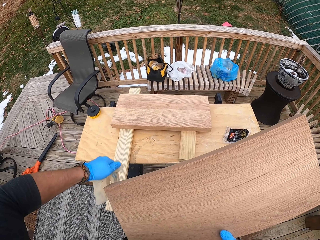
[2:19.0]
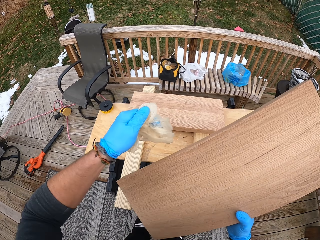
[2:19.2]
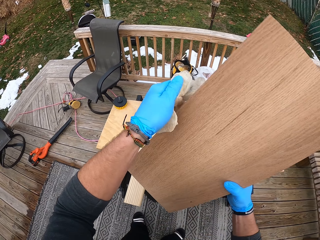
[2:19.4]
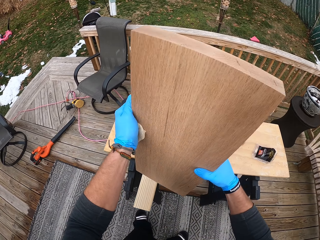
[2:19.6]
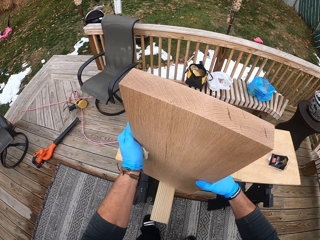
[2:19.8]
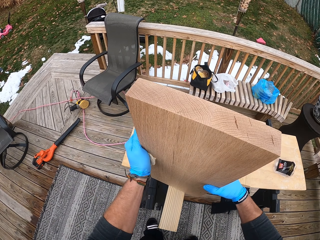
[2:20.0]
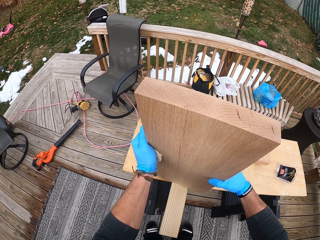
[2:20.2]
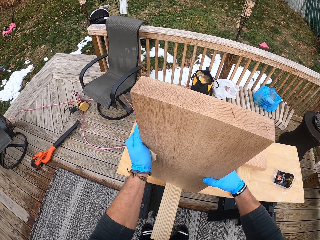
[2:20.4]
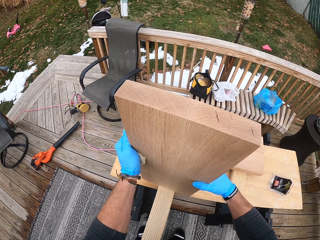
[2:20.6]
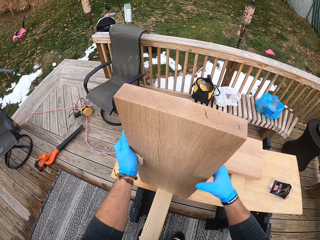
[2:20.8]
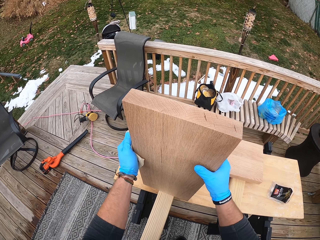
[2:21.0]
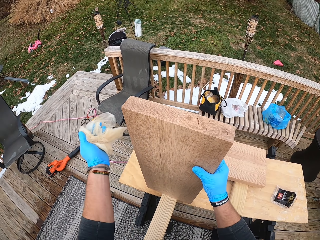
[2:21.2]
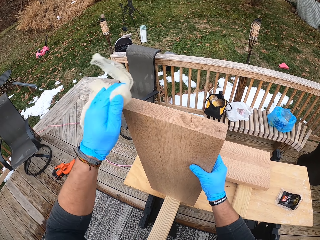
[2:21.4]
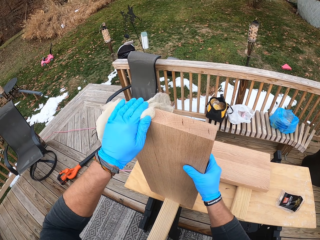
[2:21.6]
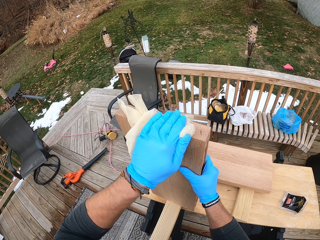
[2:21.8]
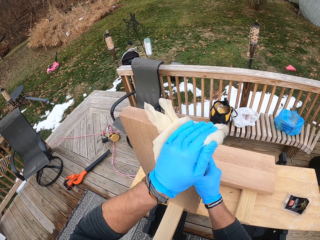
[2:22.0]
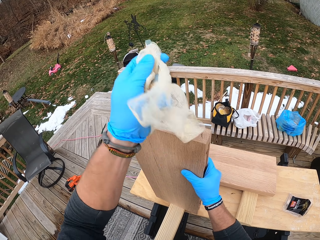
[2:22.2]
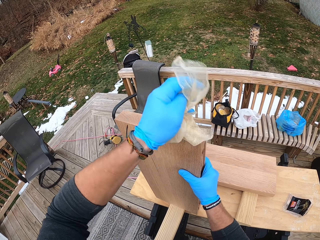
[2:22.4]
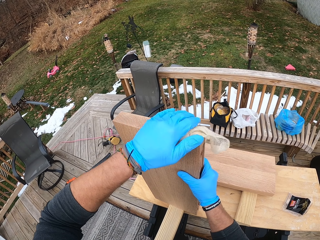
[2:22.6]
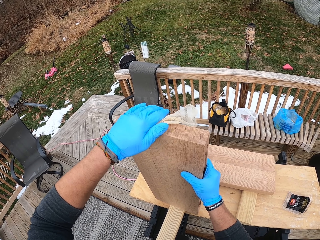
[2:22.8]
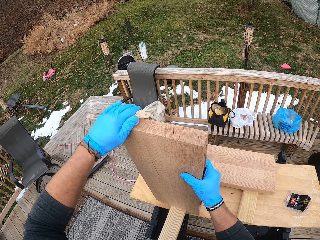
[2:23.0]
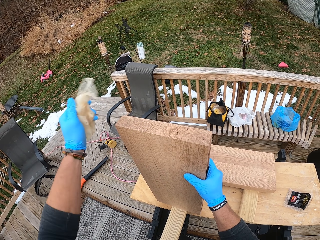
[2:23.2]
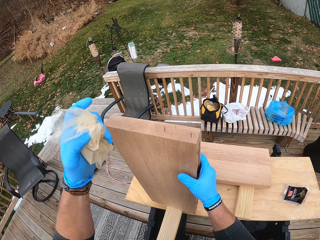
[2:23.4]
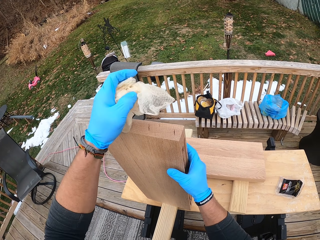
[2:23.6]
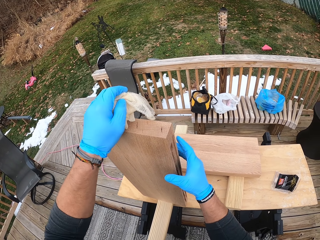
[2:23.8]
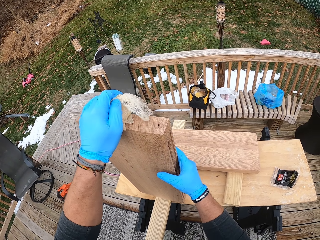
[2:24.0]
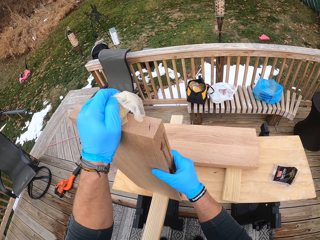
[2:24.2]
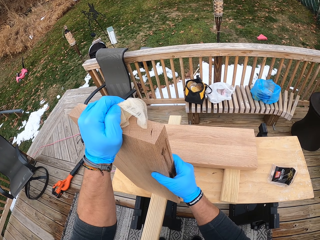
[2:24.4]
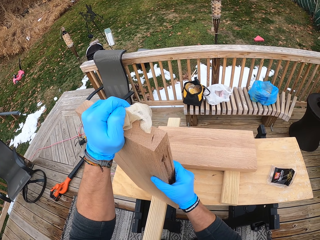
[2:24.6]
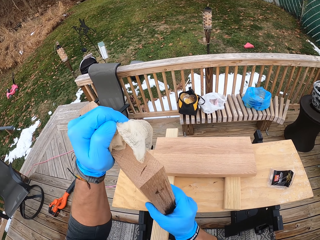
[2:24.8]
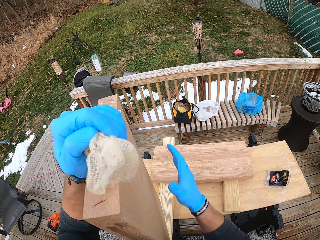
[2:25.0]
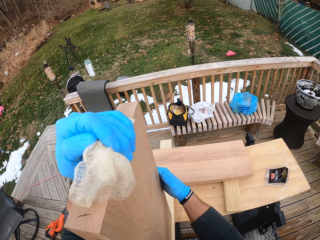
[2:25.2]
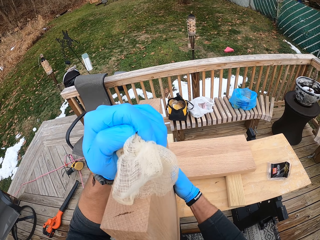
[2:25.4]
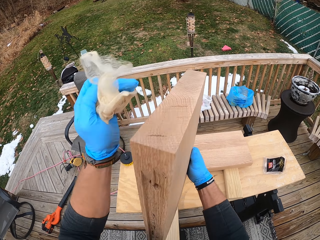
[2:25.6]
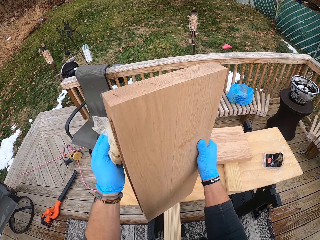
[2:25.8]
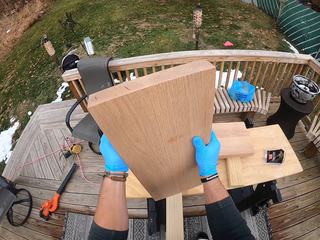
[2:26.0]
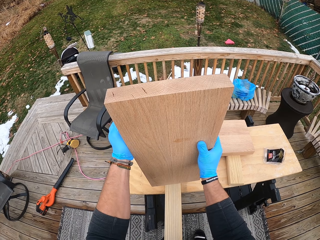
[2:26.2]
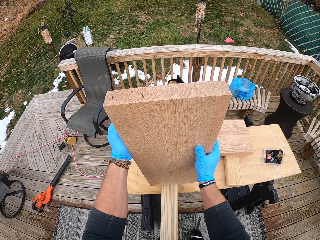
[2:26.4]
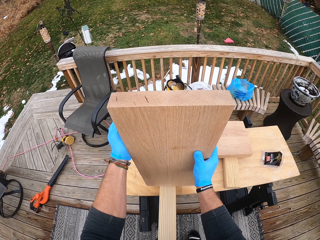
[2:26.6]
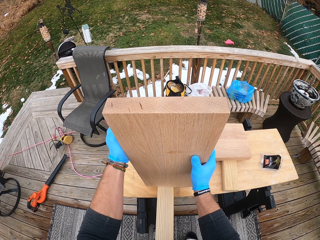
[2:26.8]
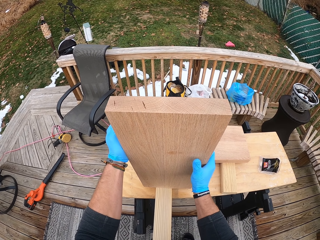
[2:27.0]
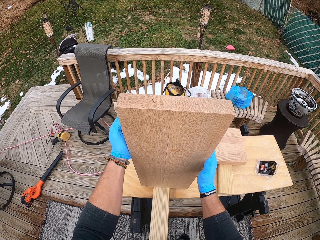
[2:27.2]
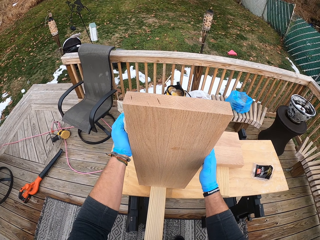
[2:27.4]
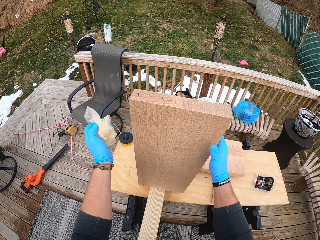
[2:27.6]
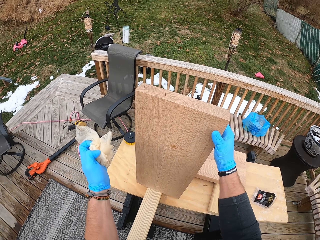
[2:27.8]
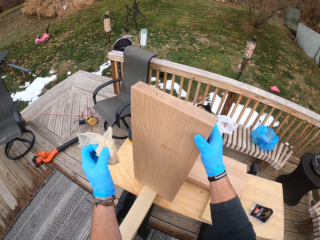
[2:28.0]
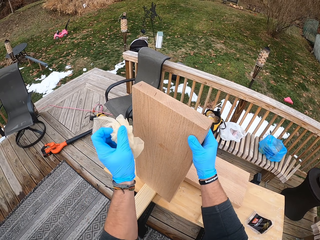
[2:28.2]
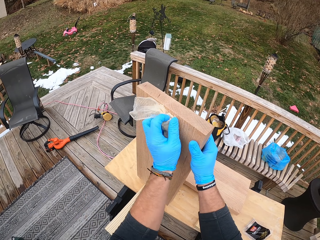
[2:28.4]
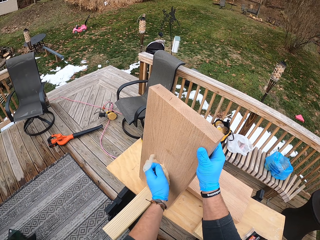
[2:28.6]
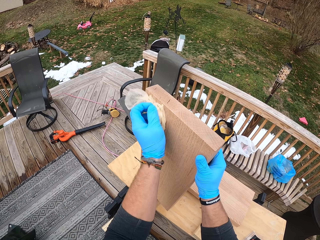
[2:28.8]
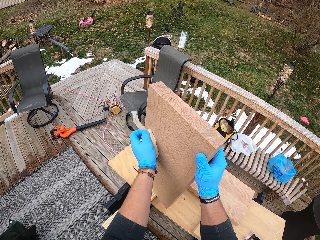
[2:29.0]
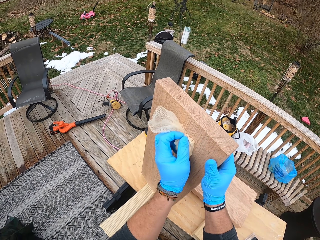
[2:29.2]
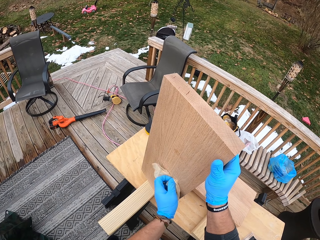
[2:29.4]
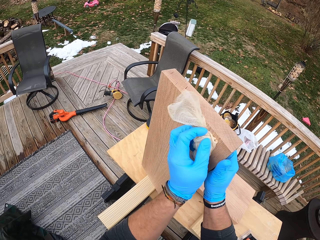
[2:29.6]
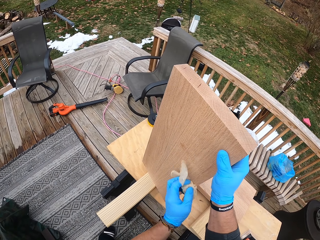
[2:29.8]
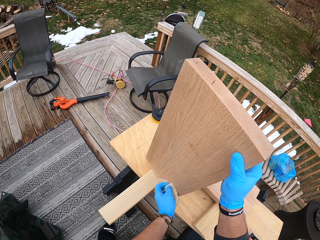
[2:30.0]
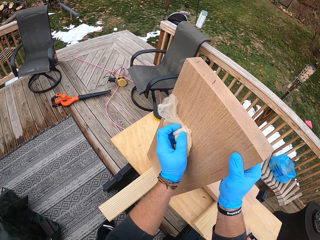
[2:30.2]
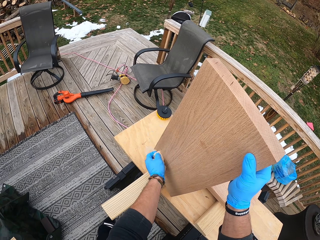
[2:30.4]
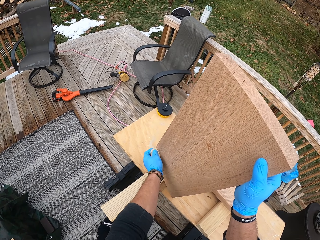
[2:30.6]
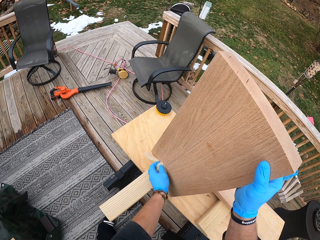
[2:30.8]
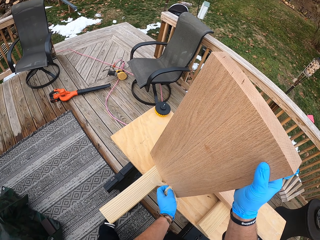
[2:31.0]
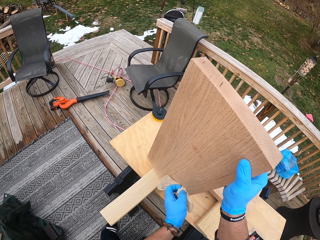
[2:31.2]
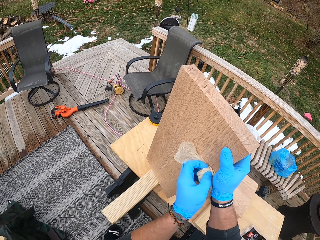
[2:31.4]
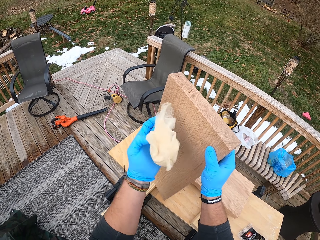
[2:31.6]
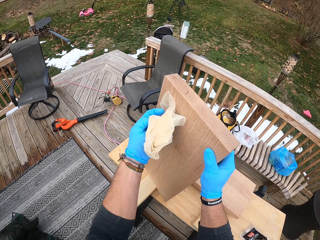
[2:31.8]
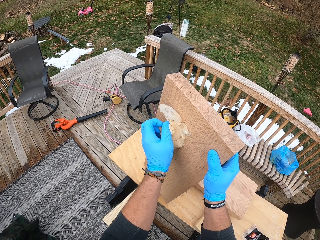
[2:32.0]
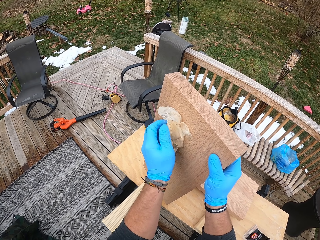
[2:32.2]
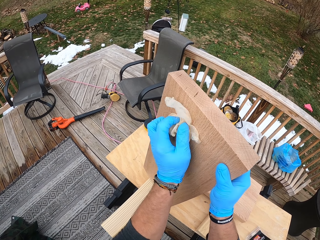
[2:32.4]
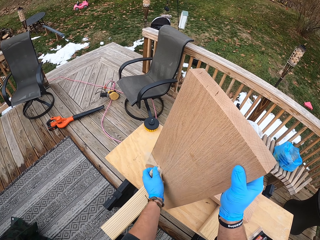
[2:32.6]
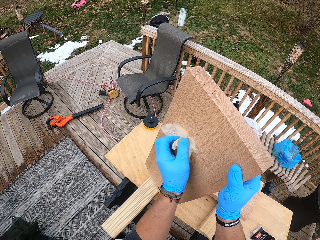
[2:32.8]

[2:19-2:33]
The camera wearer places the wood on the table with both hands. He inspects the piece of wood. He holds the wood on the table with his right hand. He wipes the wood in his right hand on the table with the tack cloth in his left hand. He lifts the wood from the table with both hands. He turns the wood. He drops the wood on the table with both hands. He holds the wood on the table with his right hand. He wipes the wood in his right hand on the table with the tack cloth in his left hand.

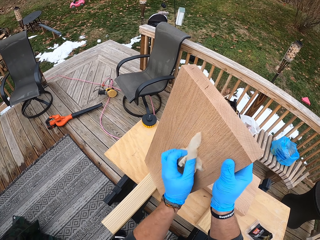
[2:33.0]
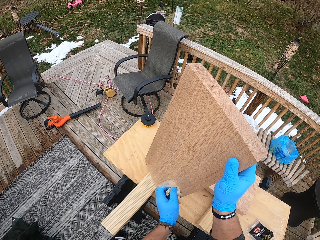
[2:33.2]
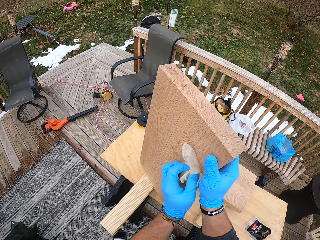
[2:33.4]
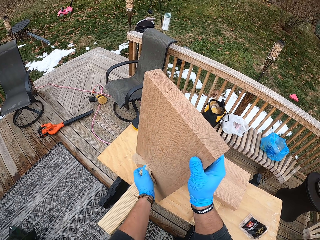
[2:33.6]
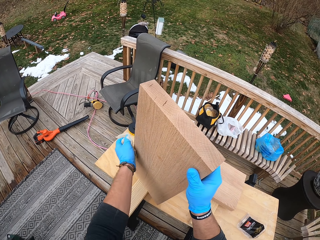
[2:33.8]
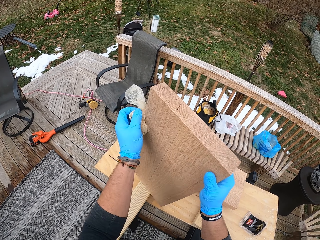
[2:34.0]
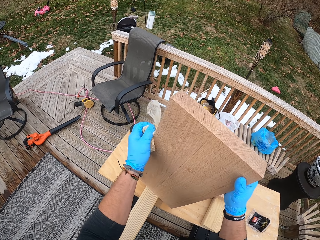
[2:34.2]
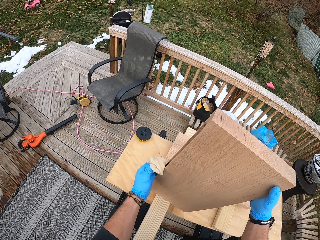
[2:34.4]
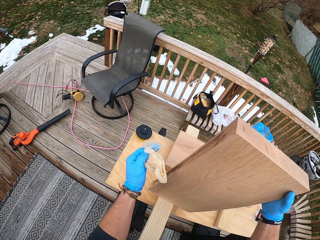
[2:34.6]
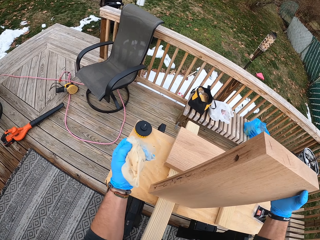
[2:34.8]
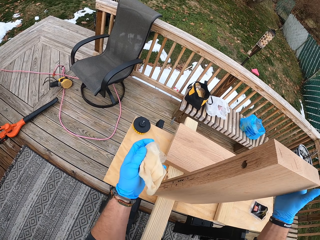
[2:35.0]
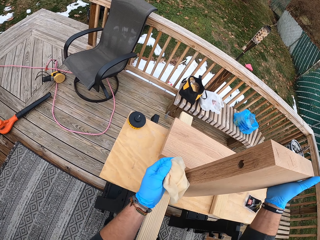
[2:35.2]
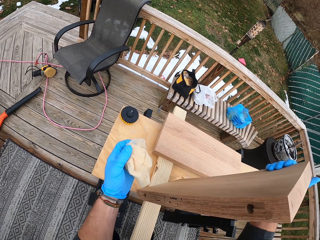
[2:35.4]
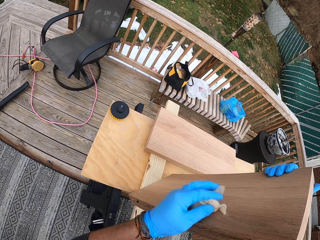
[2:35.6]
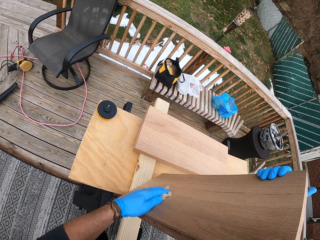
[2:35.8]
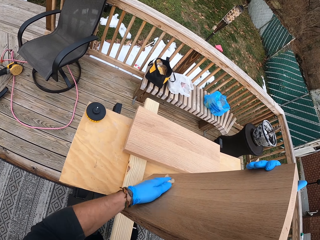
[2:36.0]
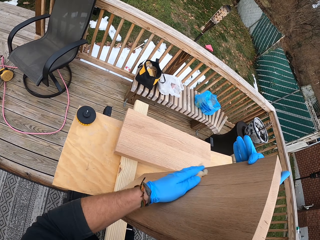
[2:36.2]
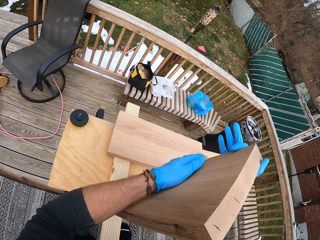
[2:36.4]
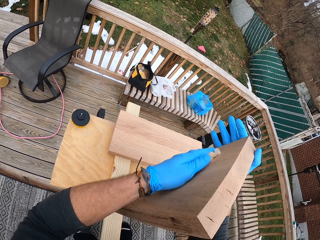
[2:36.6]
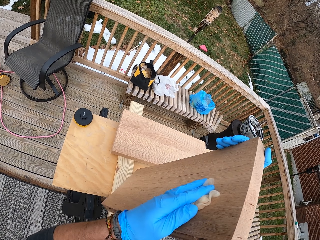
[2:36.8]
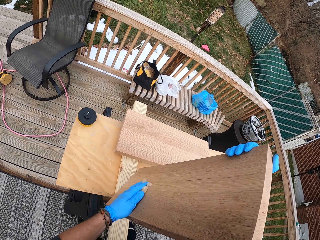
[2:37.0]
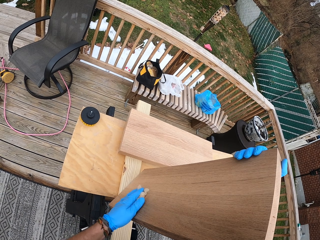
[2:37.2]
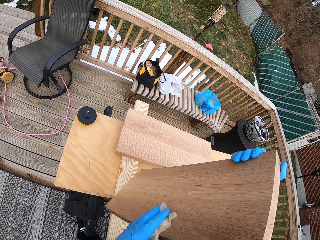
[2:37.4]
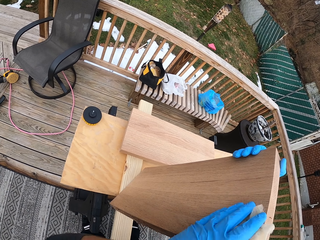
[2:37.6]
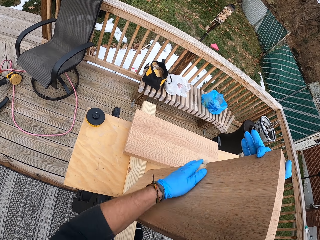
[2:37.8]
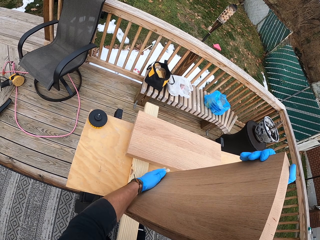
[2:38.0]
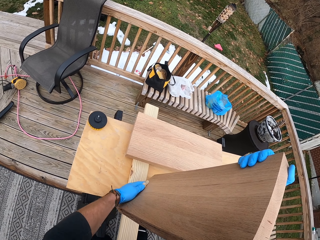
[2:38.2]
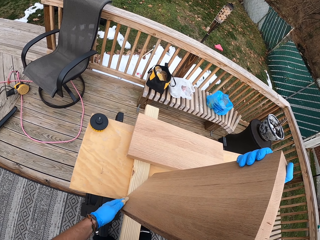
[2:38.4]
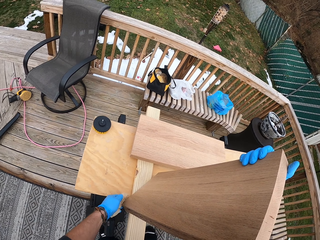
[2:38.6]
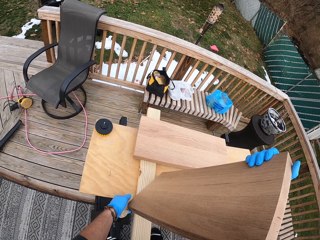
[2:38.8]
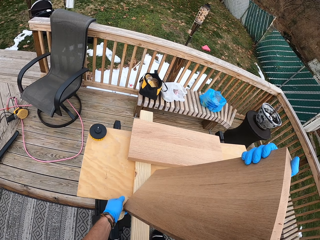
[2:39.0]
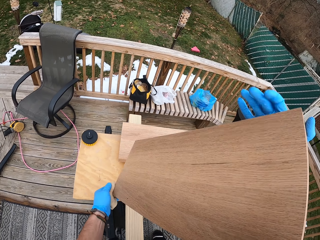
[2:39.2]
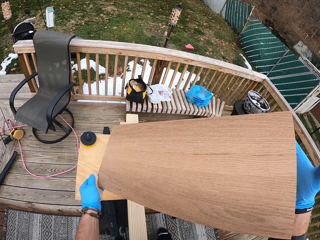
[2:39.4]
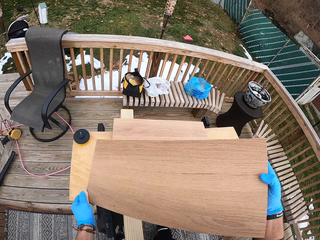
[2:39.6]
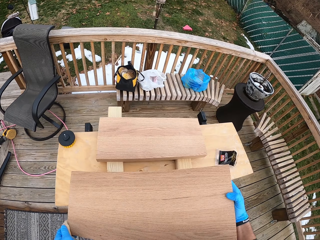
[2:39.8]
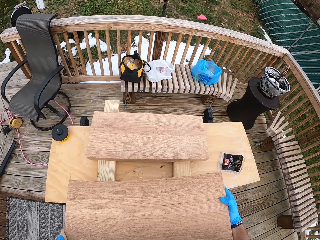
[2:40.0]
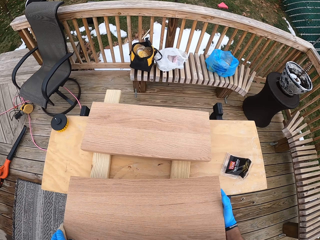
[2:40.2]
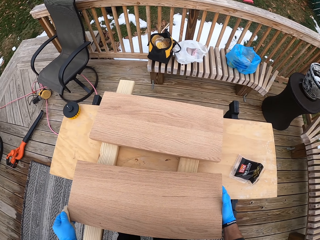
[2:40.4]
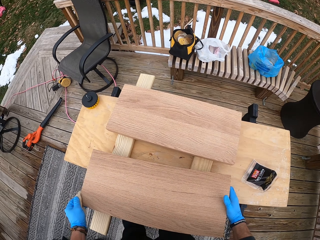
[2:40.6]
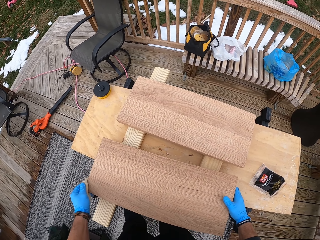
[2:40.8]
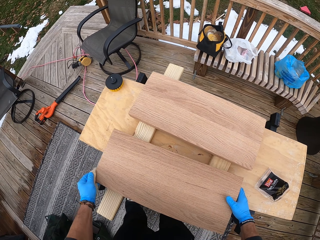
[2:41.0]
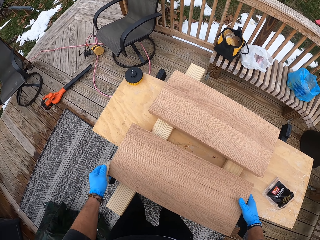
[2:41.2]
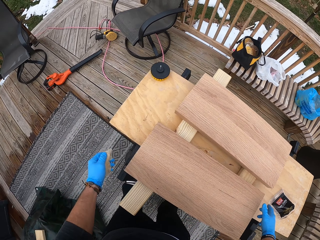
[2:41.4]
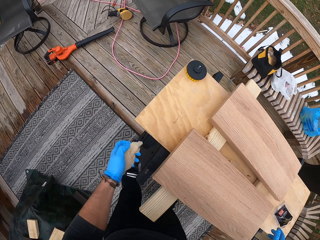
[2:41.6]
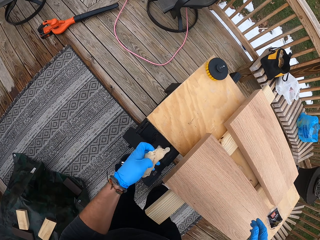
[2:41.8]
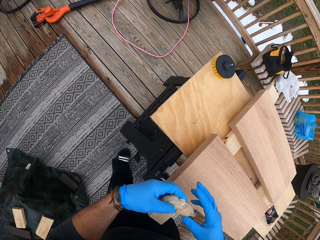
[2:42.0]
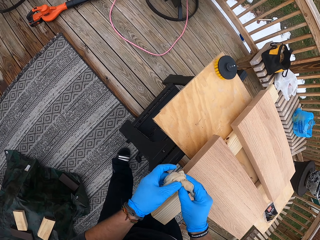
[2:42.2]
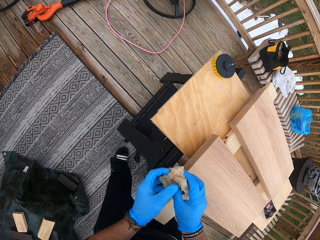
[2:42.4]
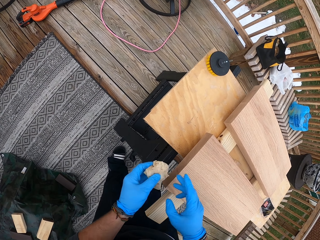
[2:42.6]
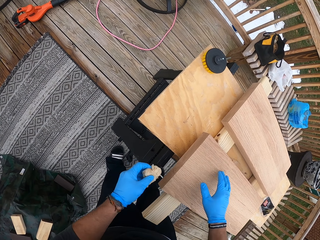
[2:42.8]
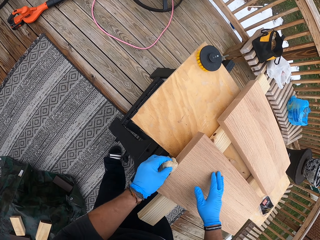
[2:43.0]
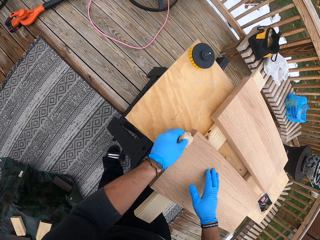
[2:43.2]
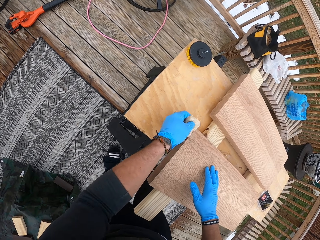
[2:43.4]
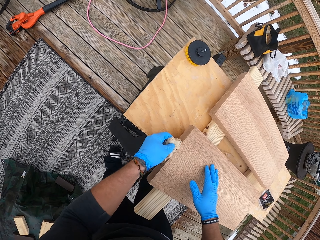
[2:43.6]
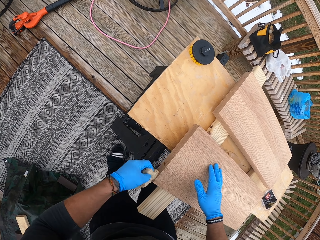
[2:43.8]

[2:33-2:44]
The camera wearer turns the wood. He wipes the piece of wood with the tack cloth. He lifts the wood from the table with both hands. He flips the piece of wood. He drops the wood on the table with both hands. He holds the tack cloth with both hands. He holds the tack cloth with his left hand. He wipes the wood on the table with the tack cloth in his left hand.
